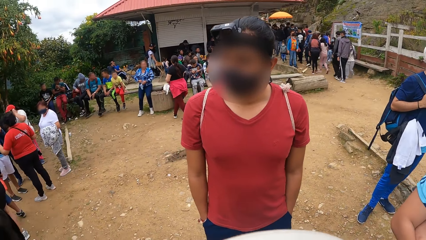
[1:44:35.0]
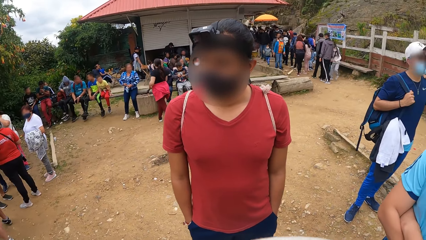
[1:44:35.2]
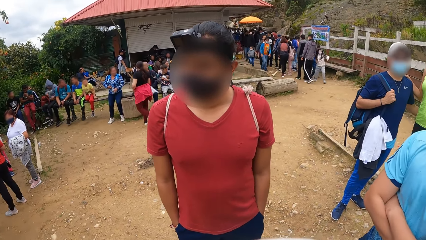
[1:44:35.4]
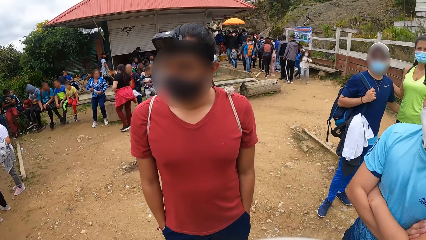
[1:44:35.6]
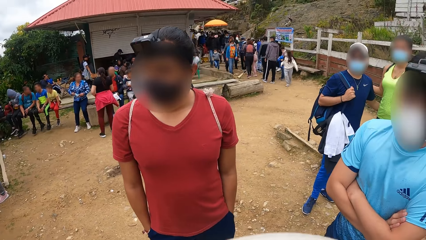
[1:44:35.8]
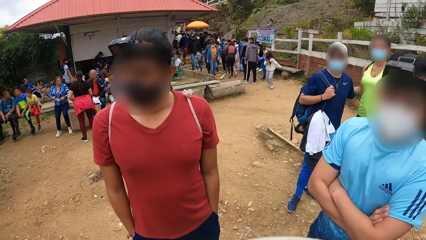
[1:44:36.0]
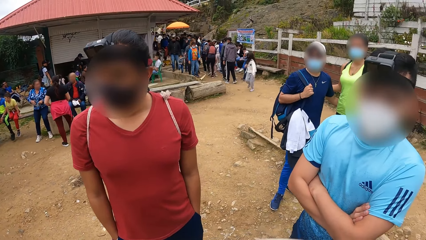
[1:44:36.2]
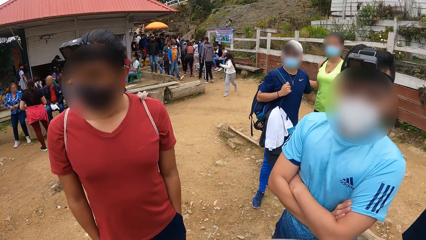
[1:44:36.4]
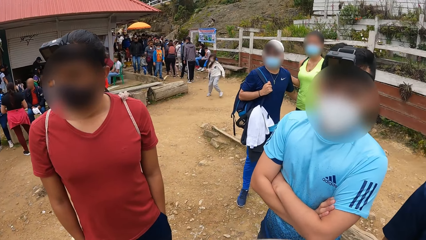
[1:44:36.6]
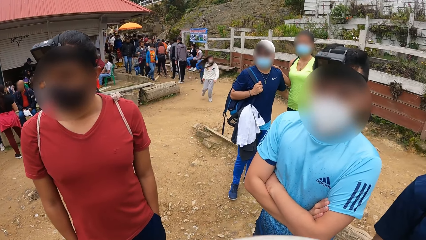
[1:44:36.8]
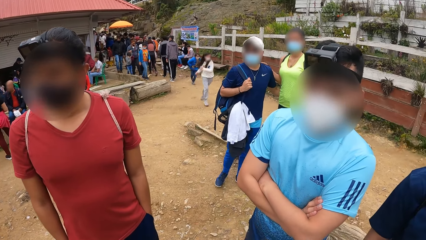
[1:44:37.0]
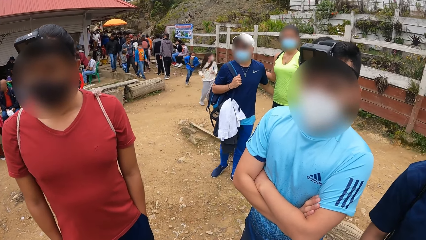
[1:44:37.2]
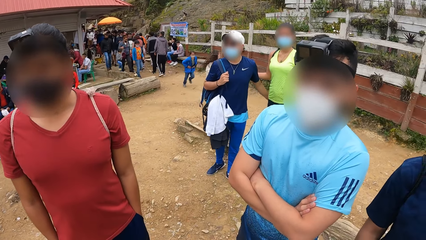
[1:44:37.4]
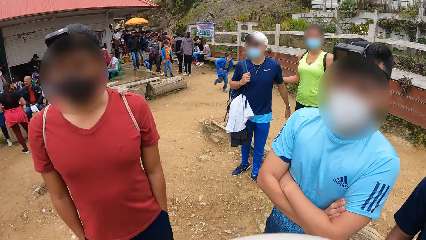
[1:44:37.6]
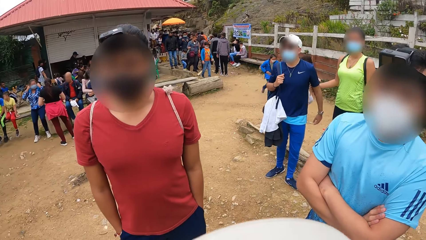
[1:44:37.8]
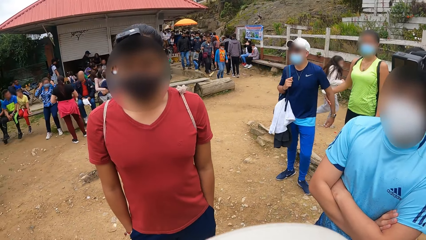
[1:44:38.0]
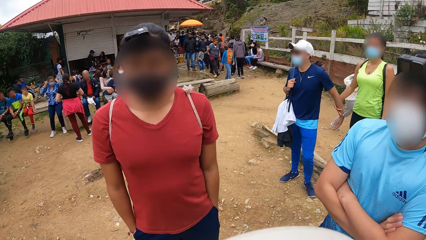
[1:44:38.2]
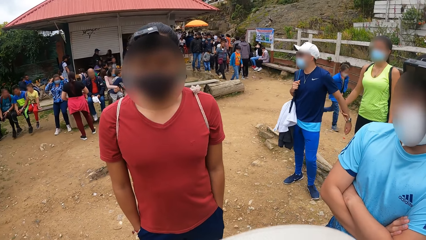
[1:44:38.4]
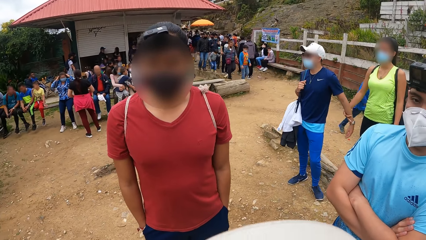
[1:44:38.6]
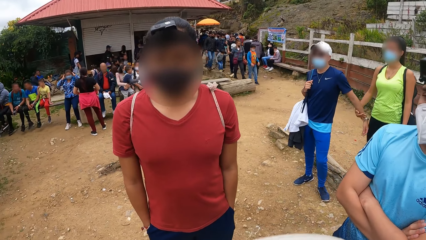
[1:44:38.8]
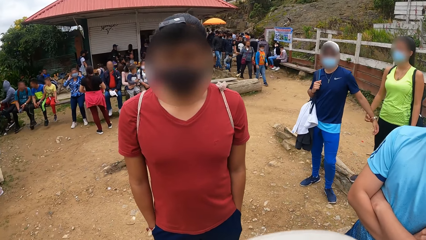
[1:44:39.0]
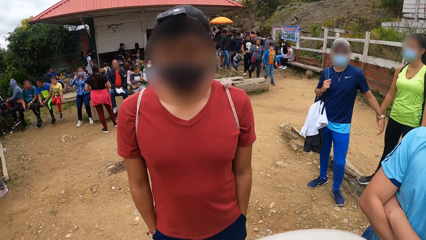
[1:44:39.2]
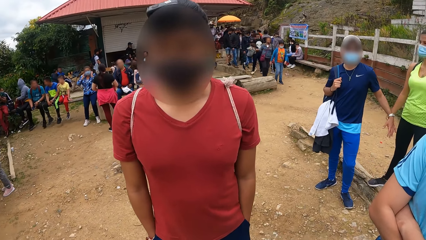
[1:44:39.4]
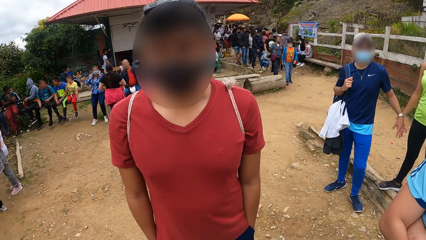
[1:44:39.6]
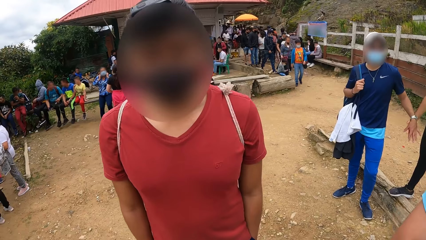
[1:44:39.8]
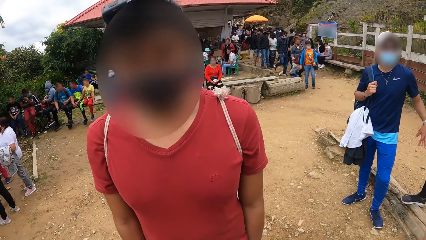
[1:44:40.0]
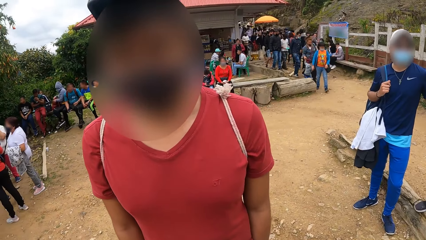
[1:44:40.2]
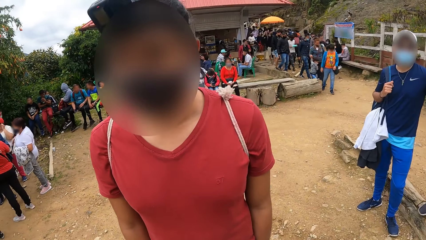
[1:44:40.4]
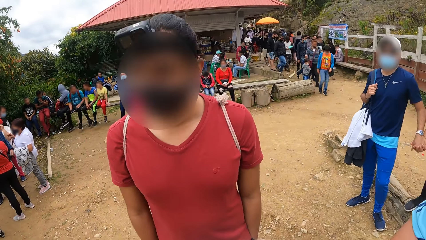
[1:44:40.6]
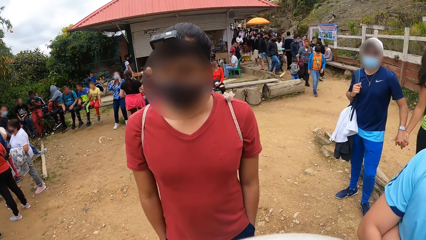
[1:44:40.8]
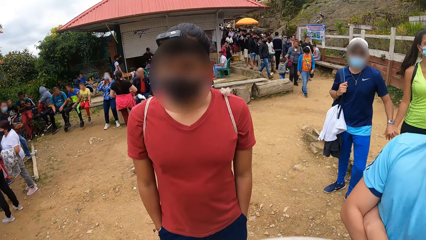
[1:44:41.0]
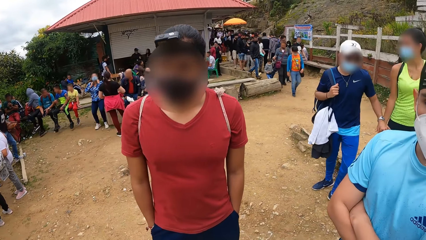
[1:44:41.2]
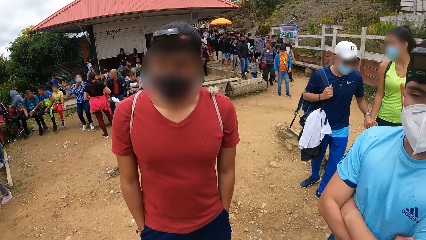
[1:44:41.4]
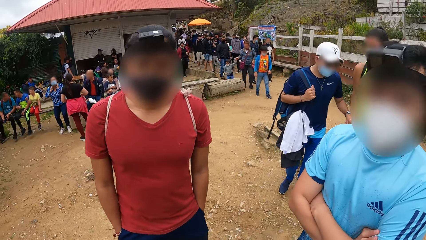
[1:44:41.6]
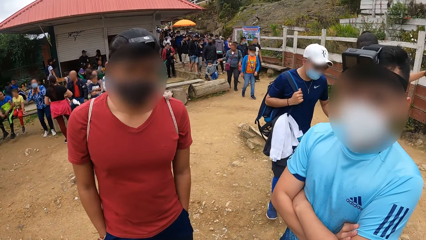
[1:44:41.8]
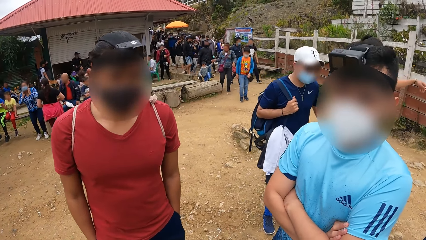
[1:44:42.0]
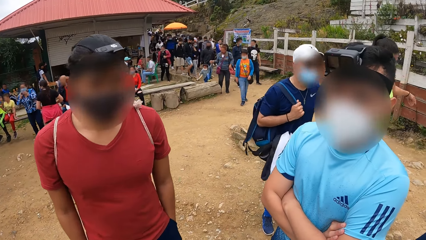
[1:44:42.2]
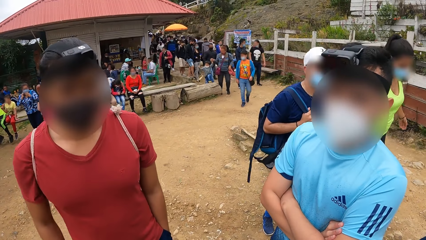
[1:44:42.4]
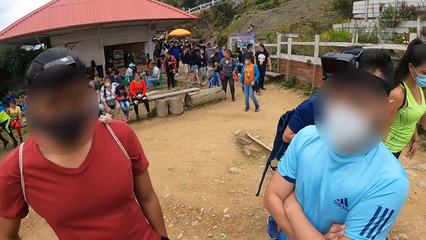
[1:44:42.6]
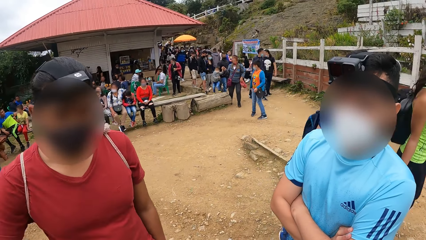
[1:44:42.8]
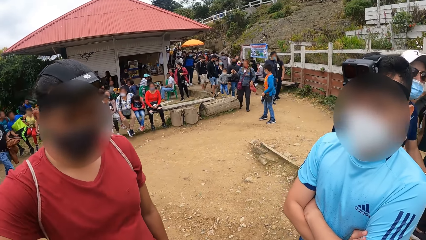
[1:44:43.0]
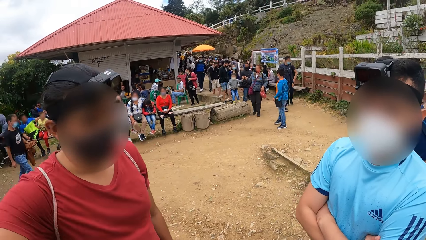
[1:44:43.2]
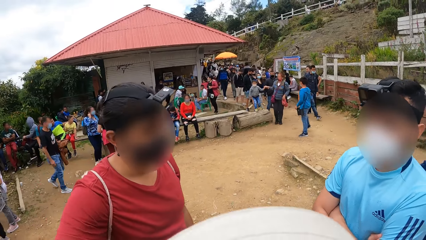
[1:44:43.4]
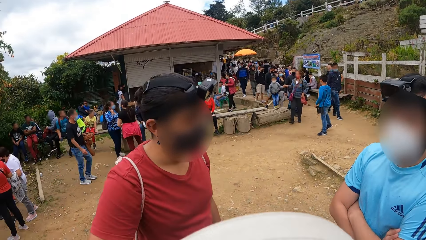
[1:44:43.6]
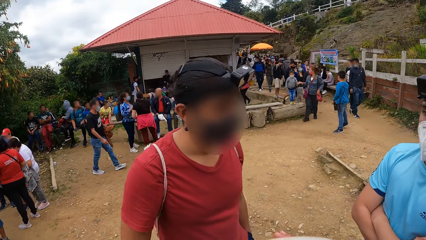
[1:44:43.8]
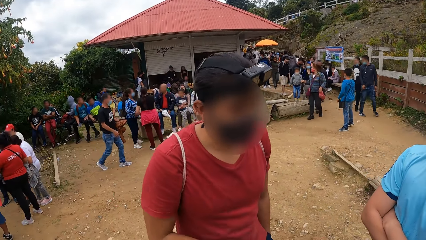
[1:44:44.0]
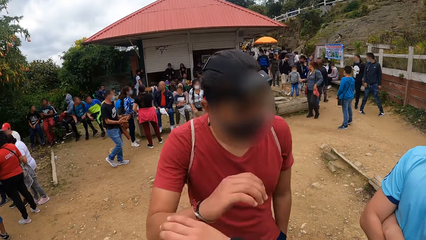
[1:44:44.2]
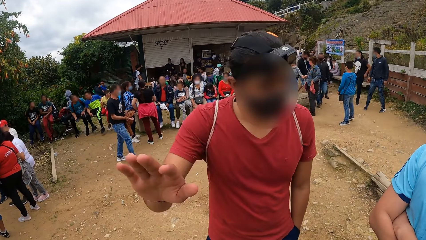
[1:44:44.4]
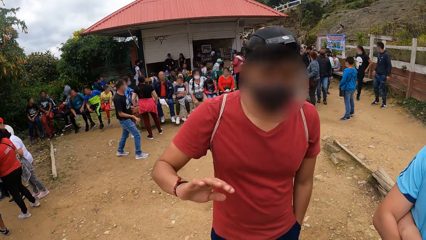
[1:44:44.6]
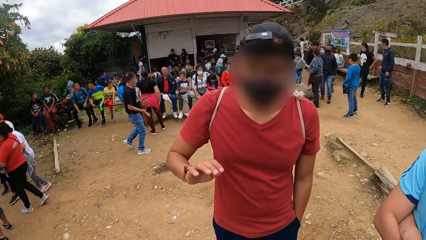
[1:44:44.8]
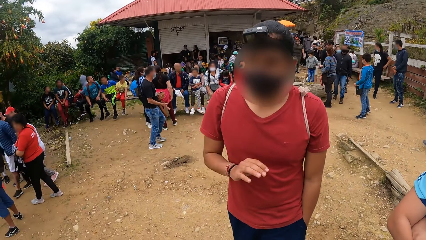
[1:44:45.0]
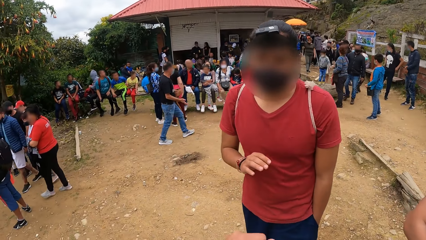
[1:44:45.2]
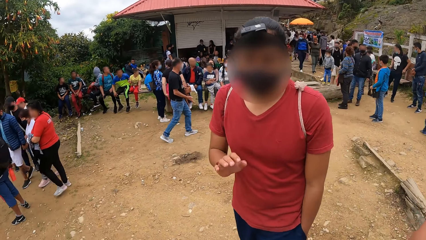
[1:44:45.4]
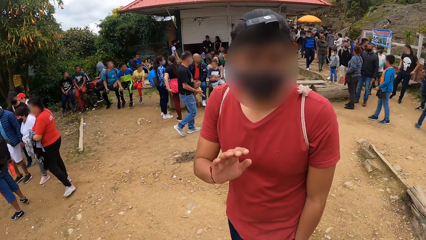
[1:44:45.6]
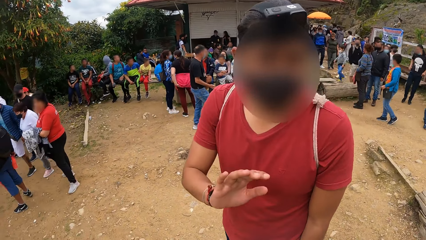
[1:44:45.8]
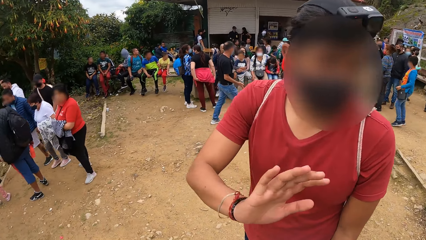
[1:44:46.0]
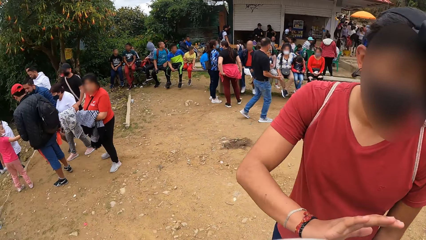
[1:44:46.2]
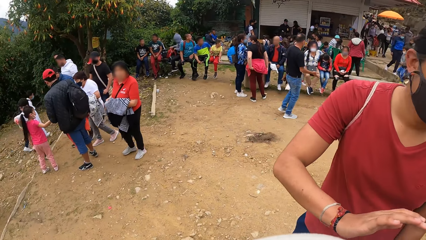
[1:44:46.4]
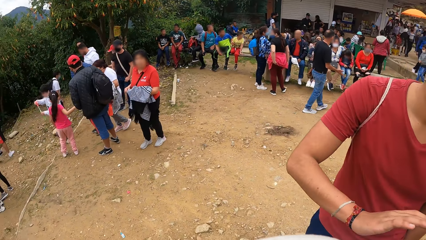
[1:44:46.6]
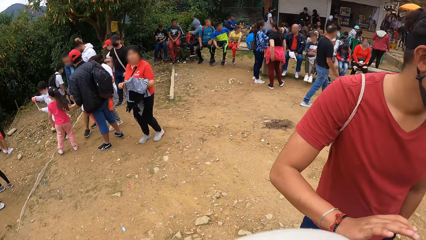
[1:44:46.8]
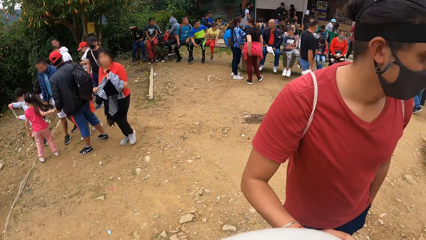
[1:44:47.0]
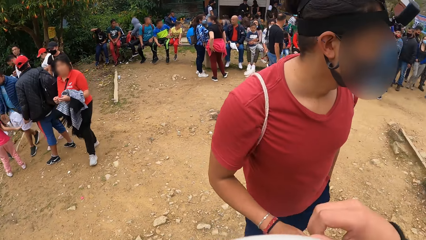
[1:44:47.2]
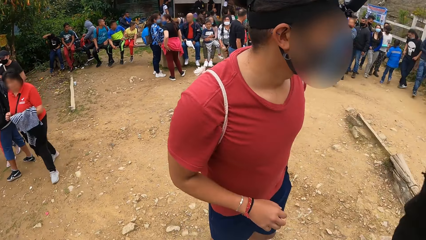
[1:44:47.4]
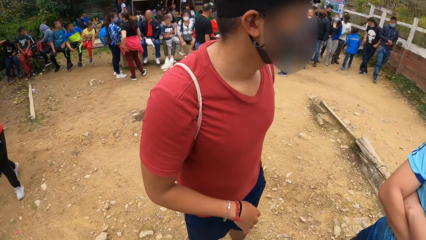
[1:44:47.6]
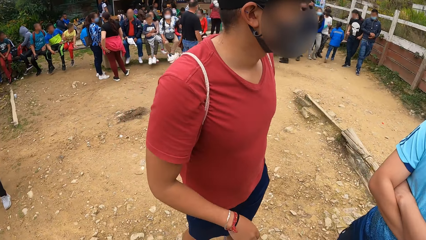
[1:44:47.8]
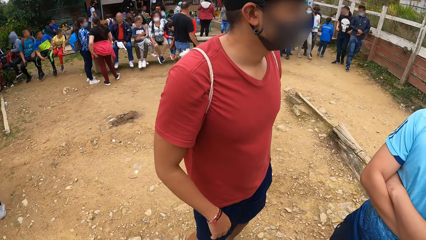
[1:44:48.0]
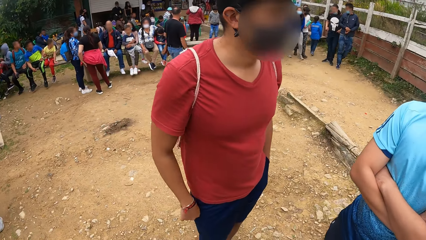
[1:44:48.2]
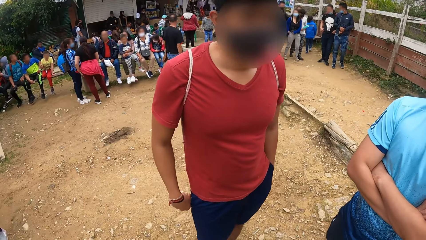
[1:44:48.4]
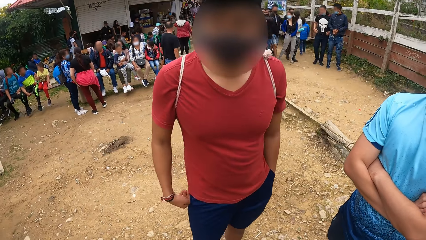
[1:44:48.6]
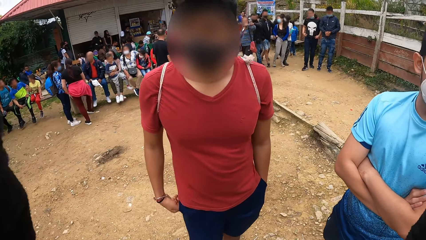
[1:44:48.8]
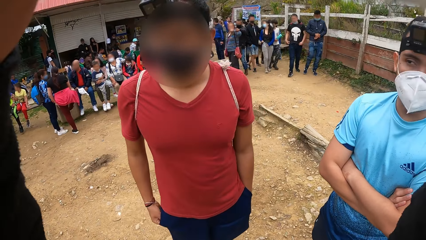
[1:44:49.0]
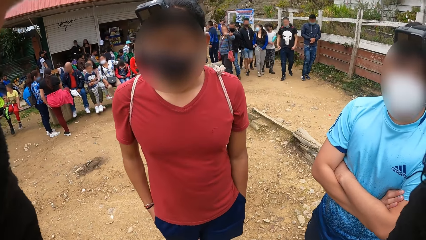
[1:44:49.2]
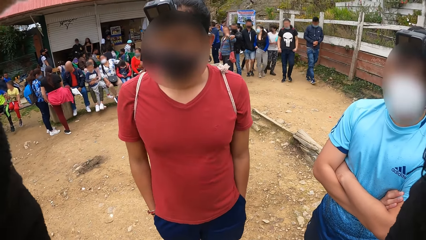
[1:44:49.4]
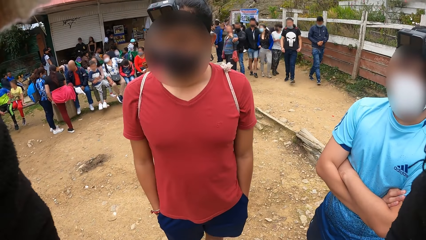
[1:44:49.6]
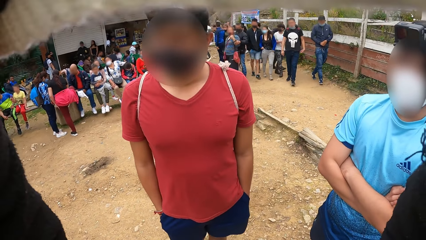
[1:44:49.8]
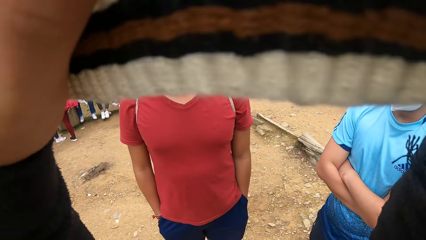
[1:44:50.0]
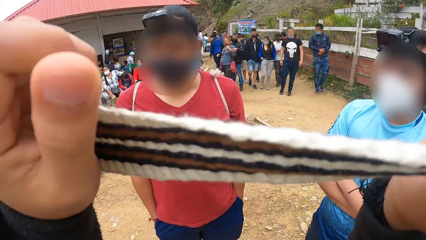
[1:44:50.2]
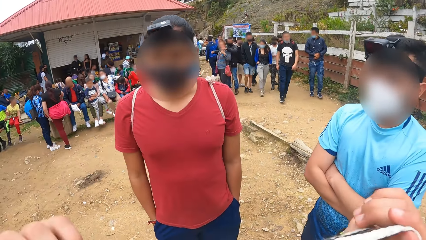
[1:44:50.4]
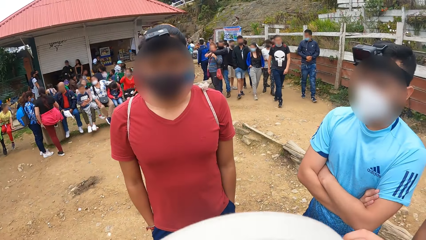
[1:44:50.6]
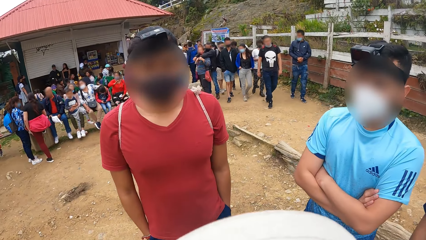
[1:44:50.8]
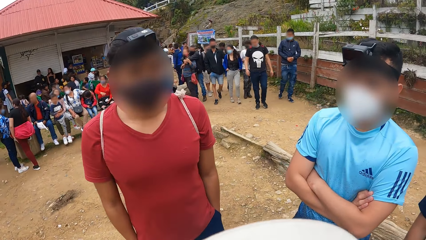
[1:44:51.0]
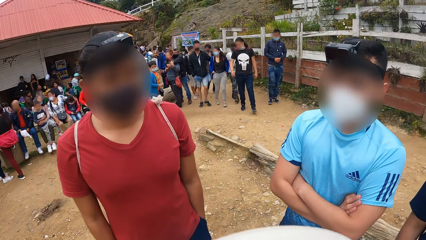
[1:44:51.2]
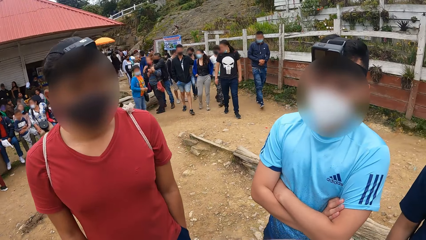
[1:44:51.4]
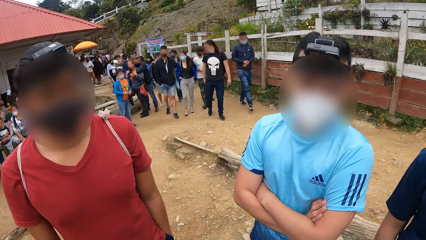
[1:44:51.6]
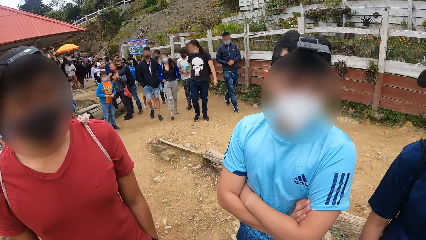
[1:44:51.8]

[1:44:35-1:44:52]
A person touches the camera wearer. The camera wearer plays with the person. They lower a fabric in the hands.
